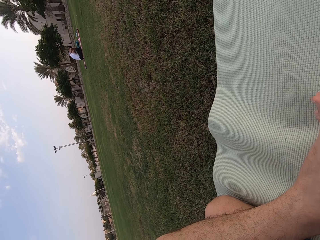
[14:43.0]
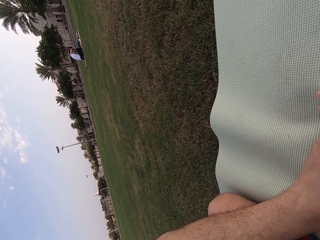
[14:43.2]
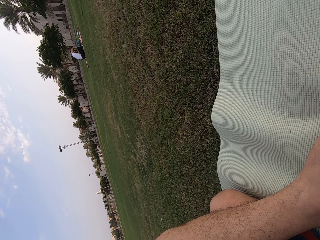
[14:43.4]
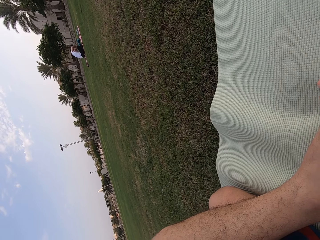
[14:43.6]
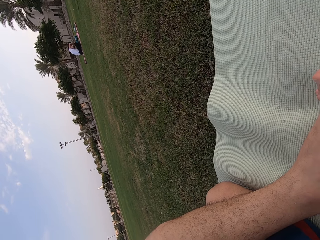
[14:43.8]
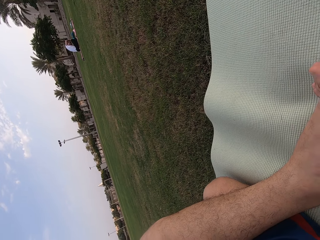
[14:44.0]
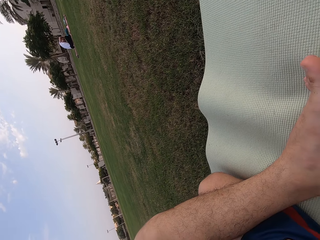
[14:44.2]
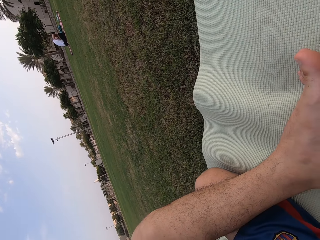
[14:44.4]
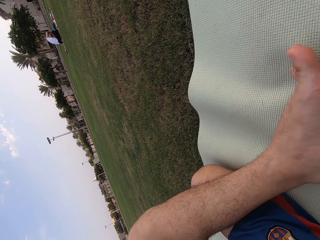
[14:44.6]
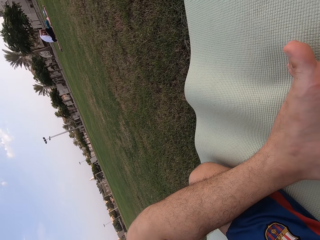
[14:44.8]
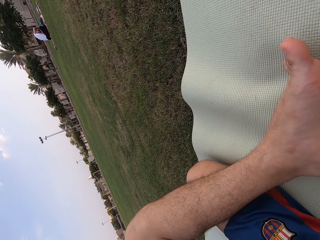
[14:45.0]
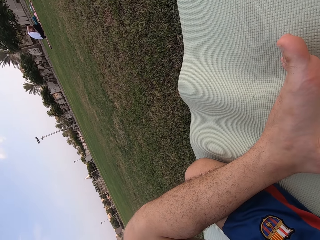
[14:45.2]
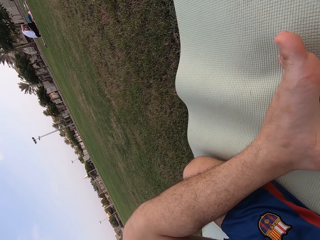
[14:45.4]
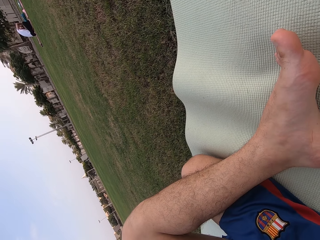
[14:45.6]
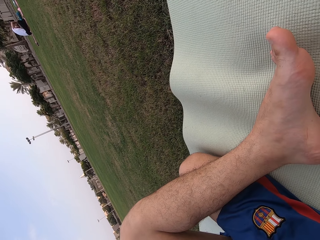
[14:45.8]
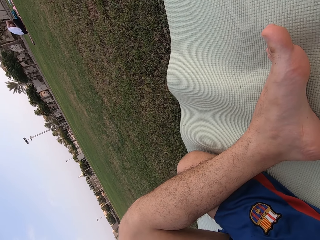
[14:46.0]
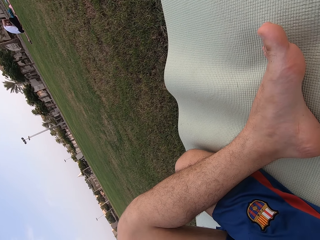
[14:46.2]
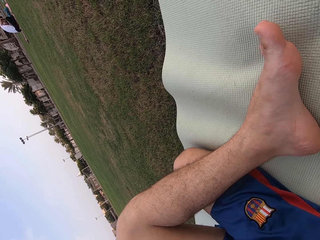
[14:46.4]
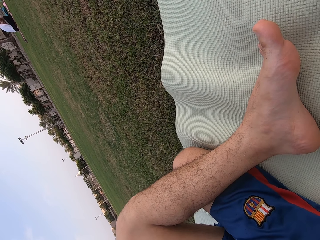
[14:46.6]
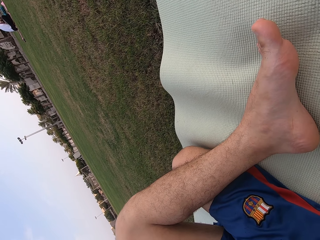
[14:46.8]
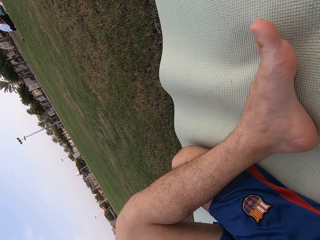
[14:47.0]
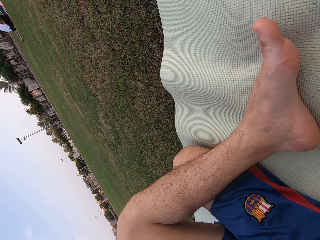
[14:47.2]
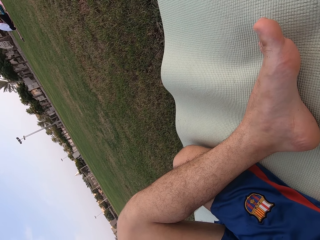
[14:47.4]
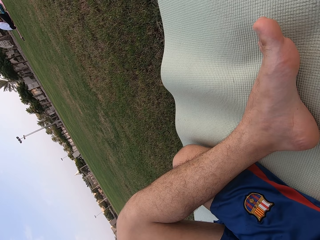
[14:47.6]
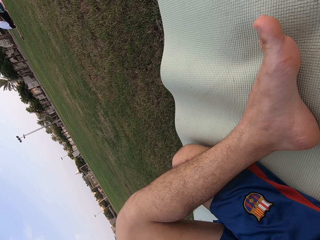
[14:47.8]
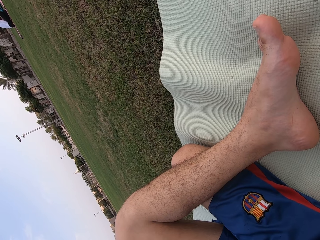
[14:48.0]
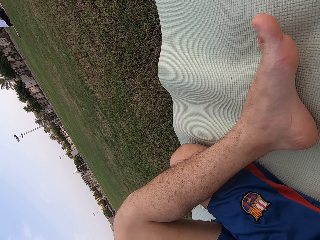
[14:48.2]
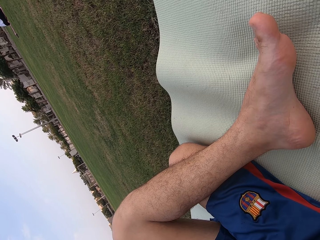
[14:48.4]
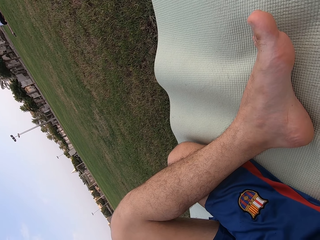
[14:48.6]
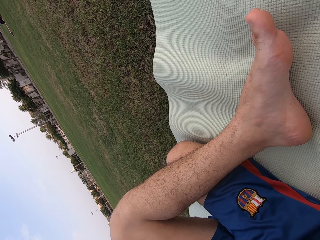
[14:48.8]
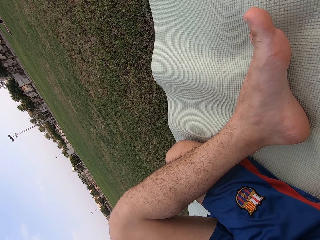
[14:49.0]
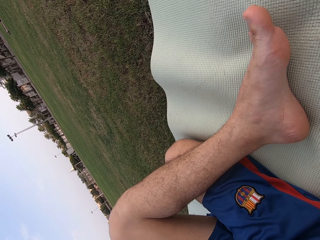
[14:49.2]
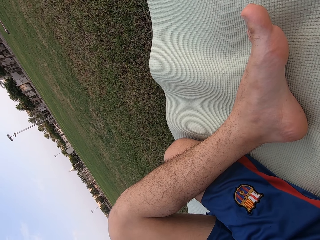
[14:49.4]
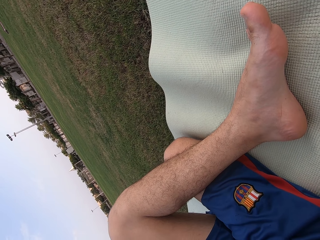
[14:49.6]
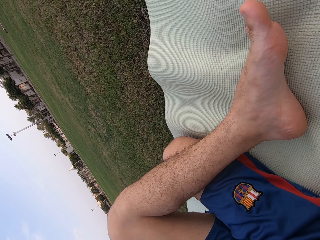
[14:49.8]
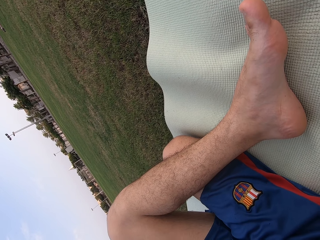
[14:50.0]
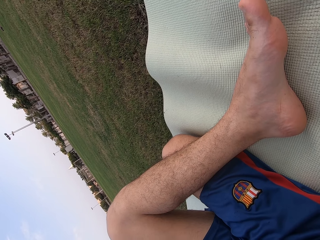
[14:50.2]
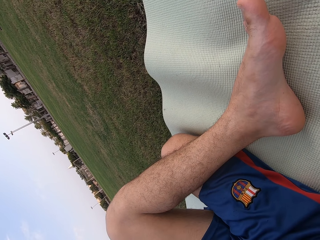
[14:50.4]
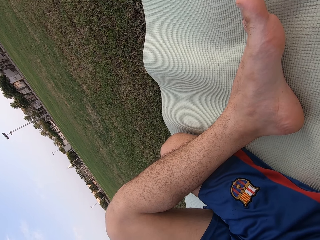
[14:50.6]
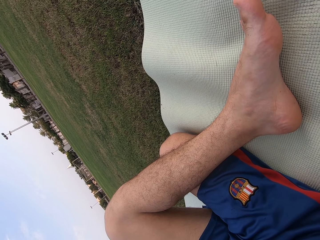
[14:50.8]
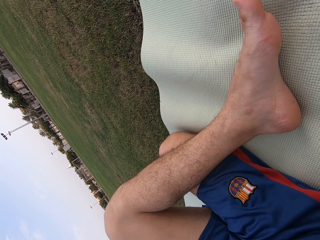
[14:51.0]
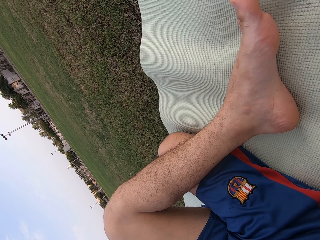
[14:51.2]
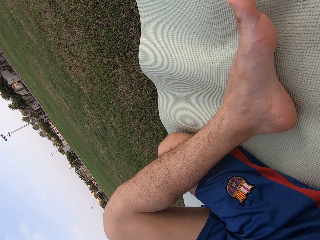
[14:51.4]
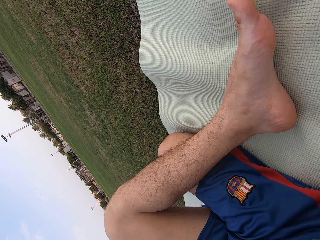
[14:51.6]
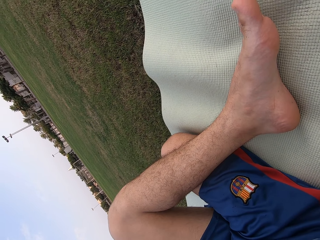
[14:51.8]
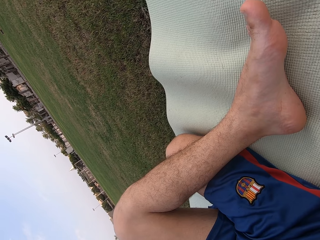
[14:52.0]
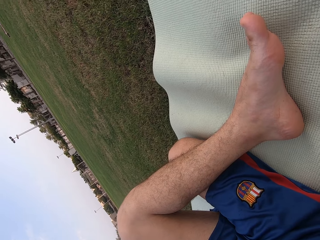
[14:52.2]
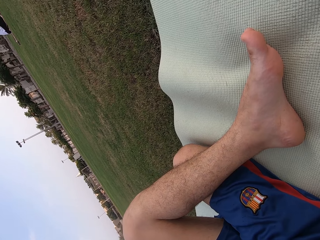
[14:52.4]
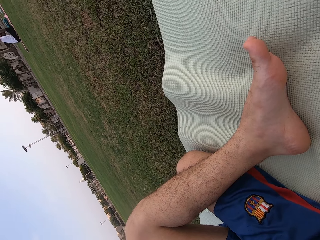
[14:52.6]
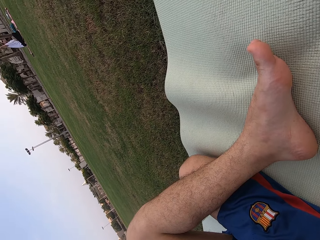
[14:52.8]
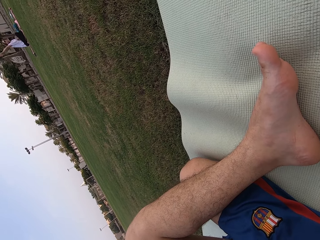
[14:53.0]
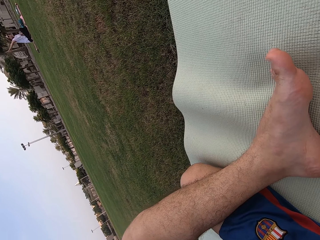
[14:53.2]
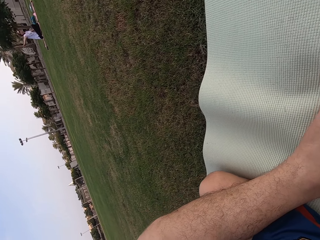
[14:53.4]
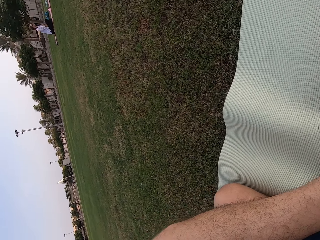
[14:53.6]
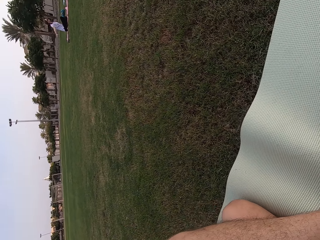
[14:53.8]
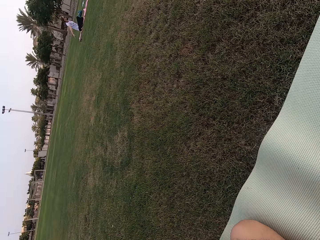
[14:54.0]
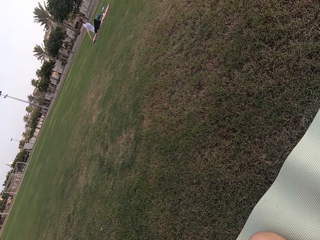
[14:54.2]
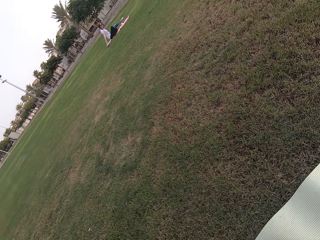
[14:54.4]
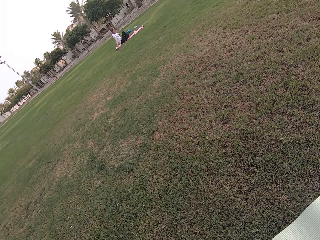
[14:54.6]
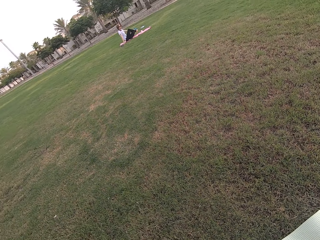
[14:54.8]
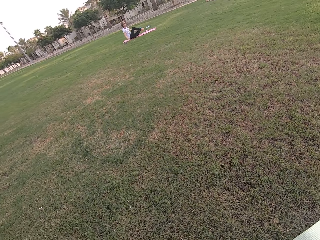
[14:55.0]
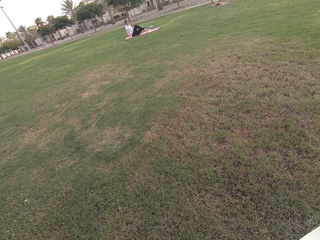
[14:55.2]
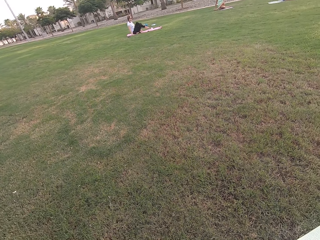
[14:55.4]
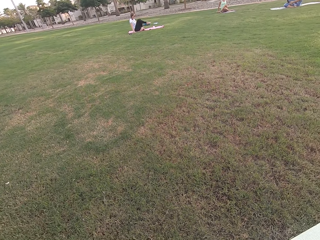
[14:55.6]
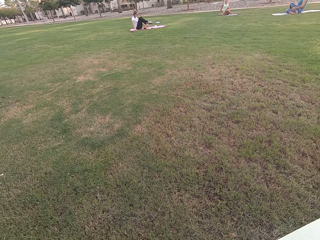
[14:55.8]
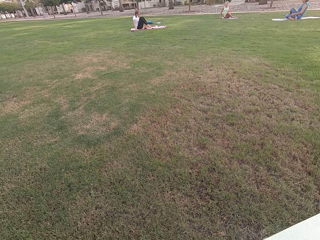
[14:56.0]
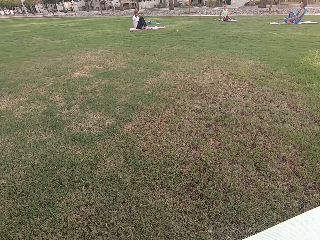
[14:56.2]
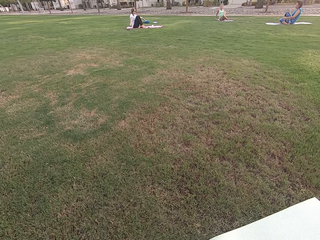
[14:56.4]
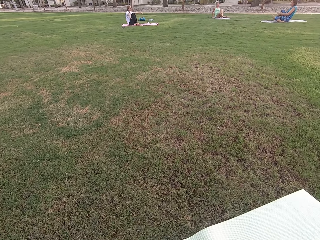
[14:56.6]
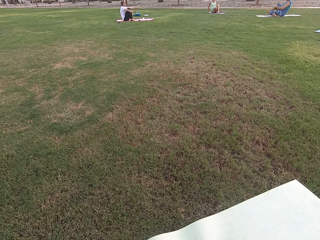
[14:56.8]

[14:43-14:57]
The camera wearer sits on the ground. Three women sit on the ground.

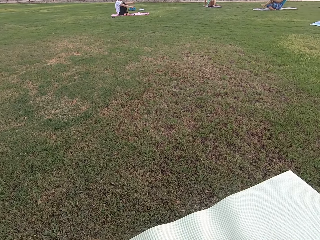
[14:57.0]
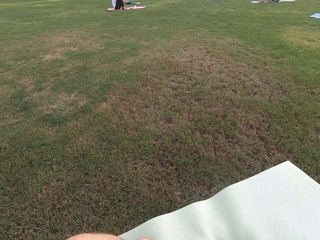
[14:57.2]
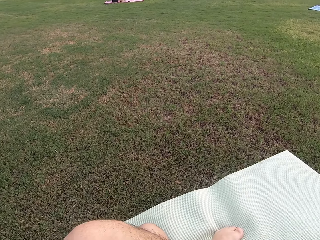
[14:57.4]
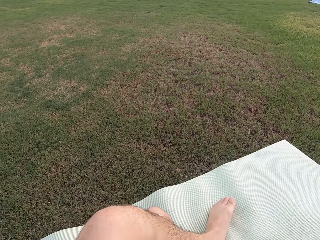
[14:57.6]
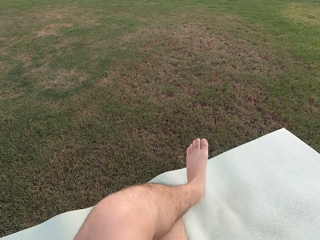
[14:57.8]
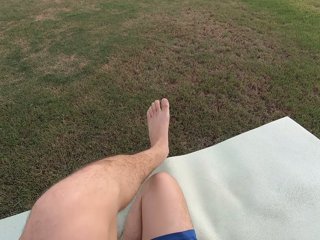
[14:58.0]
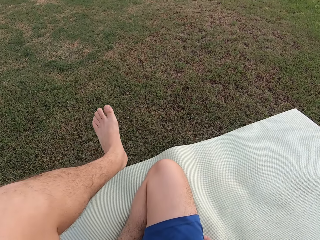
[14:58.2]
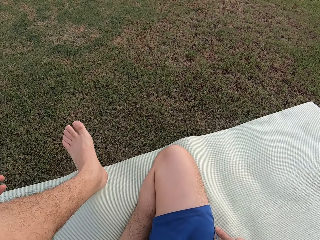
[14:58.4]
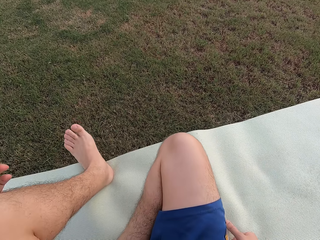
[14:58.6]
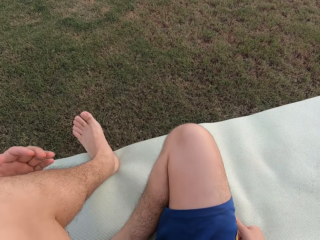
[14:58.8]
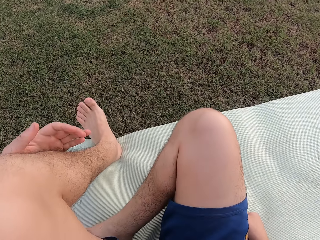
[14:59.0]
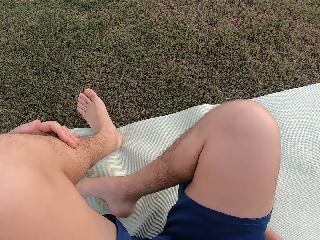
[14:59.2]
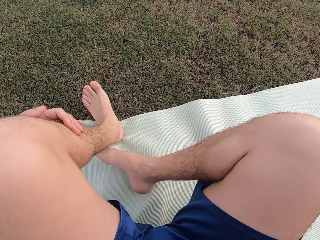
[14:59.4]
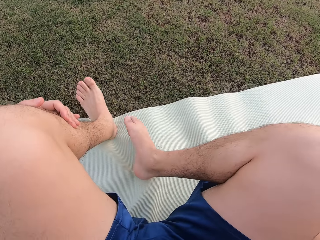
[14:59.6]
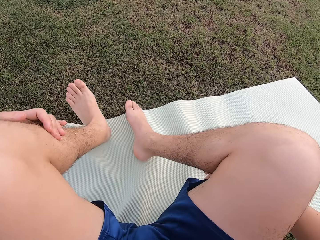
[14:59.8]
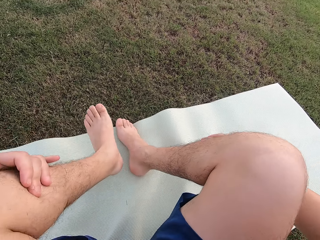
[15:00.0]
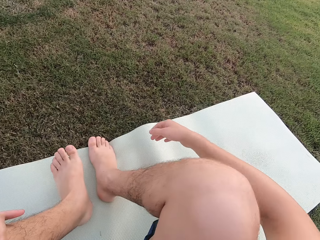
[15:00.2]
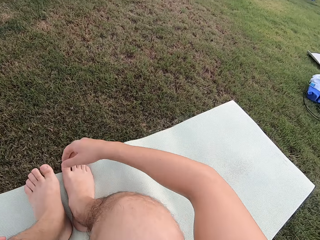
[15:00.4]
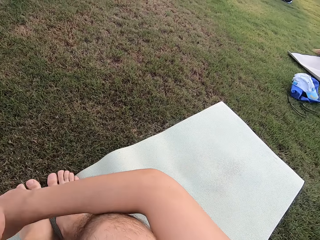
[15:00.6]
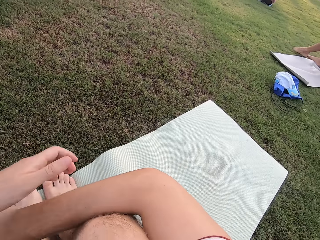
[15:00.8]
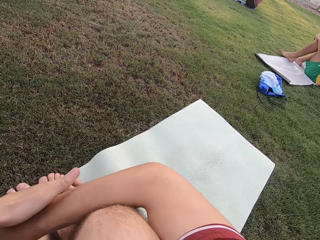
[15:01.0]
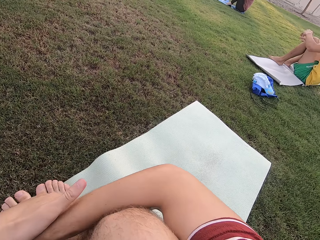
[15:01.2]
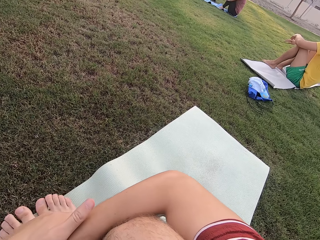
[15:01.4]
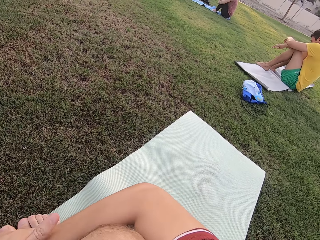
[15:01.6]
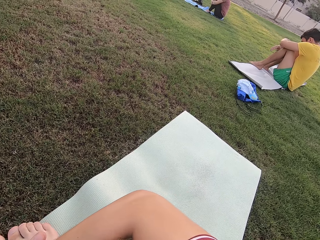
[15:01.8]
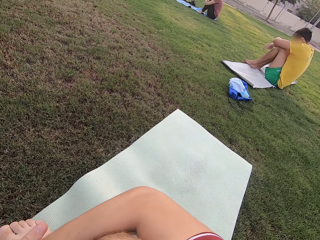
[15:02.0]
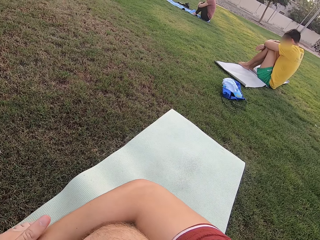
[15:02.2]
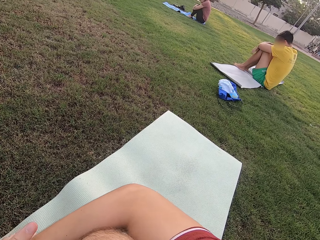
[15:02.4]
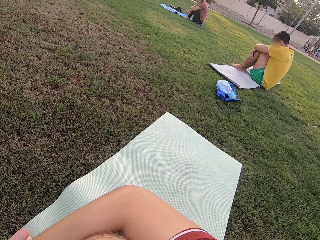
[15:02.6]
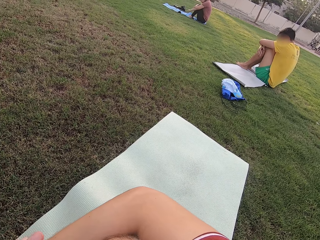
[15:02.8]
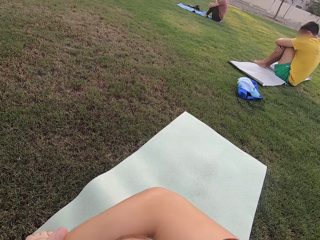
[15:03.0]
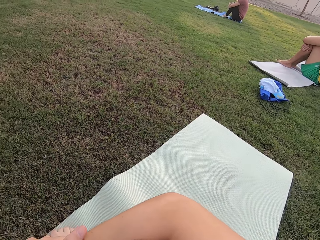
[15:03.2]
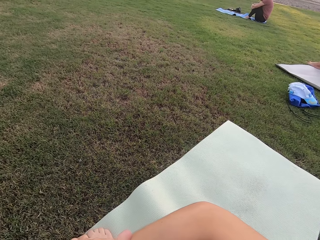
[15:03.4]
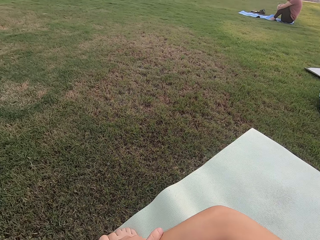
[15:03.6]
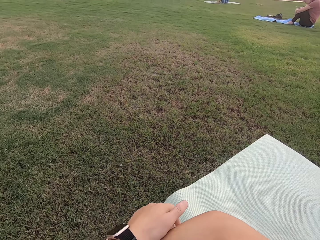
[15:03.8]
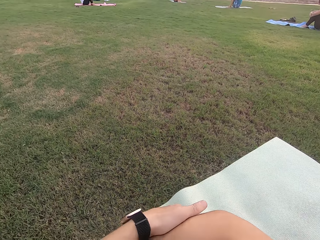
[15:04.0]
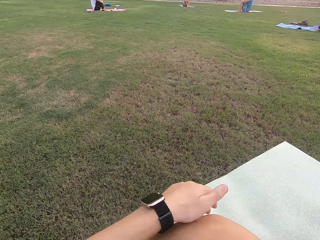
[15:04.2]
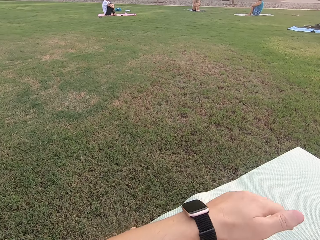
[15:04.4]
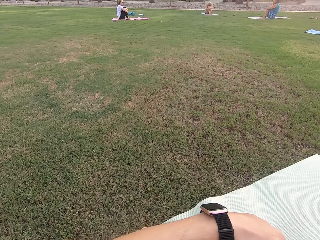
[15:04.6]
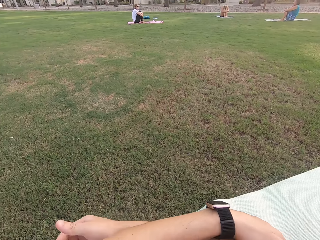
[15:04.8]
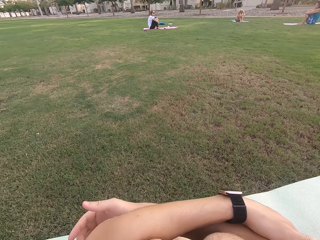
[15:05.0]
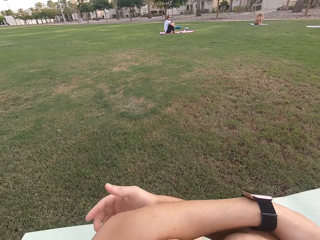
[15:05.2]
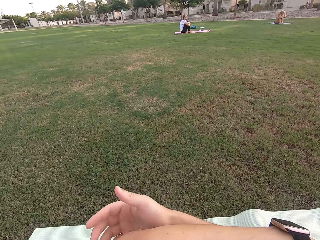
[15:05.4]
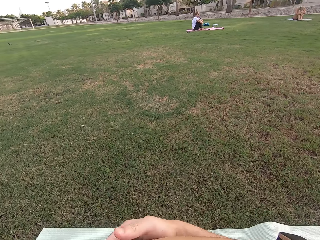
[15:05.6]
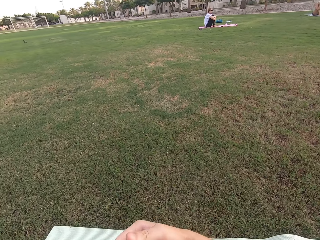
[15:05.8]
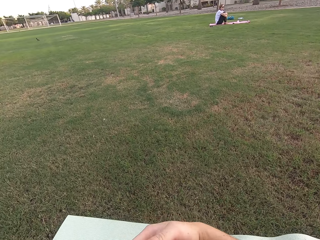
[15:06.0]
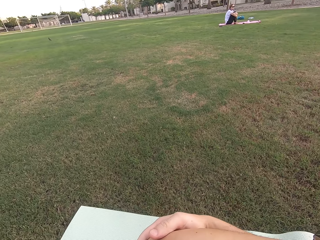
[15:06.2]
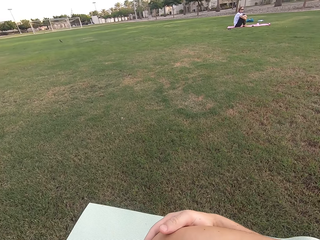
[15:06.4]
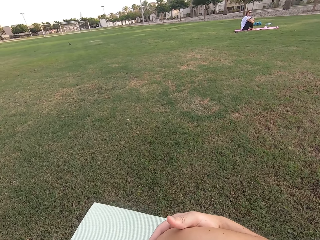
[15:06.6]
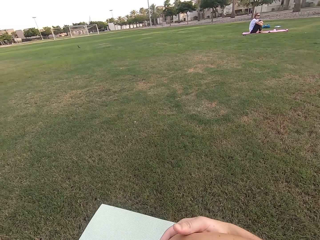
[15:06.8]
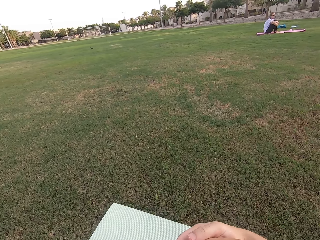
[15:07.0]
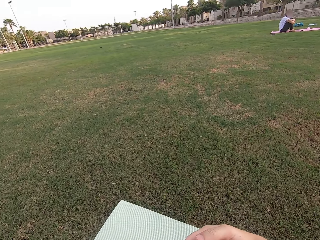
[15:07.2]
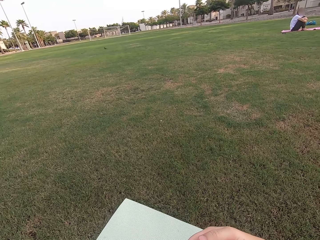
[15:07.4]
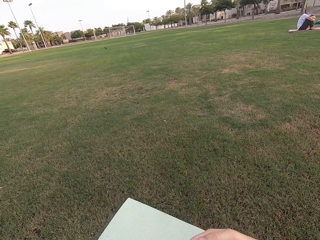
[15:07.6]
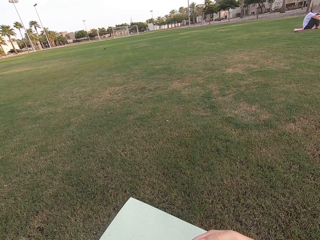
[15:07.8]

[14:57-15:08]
The camera wearer sits on the ground. He unfolds his left leg. He folds his hands. Five women sit on the ground.
